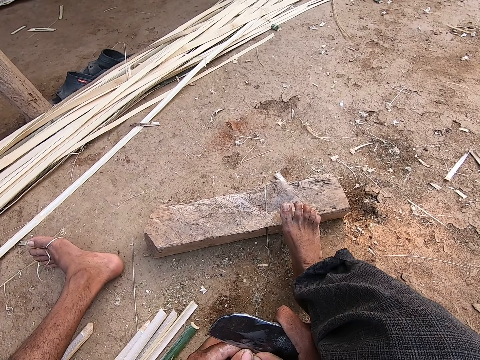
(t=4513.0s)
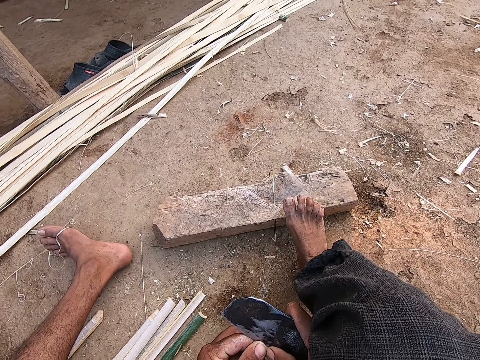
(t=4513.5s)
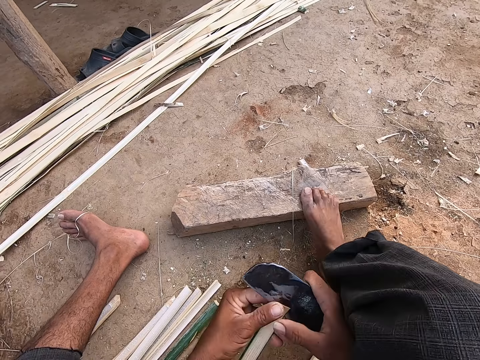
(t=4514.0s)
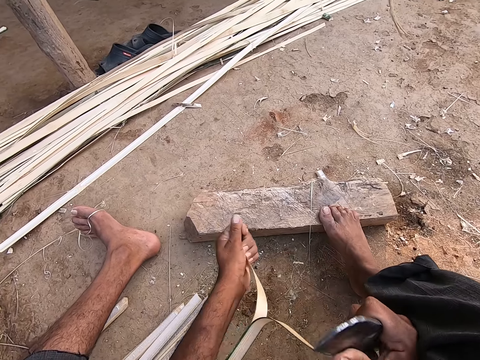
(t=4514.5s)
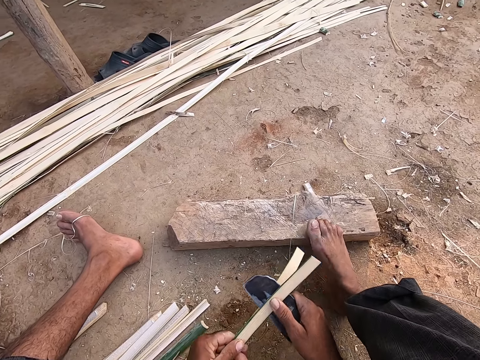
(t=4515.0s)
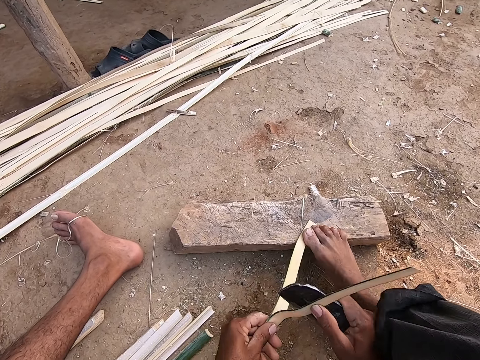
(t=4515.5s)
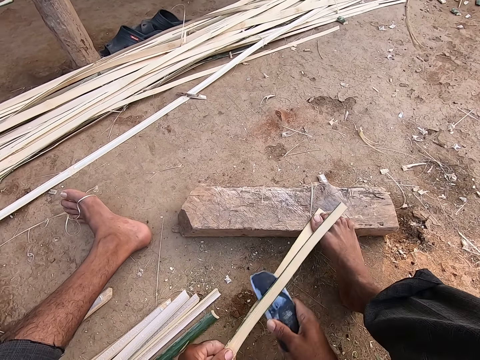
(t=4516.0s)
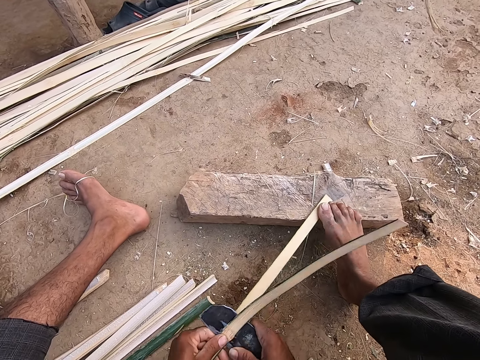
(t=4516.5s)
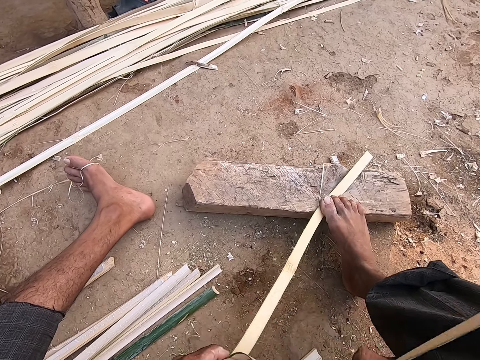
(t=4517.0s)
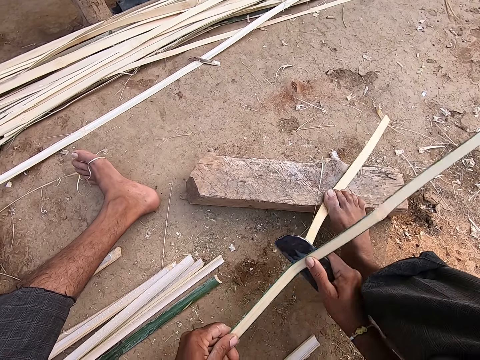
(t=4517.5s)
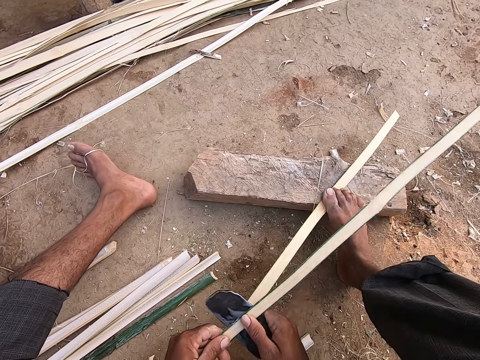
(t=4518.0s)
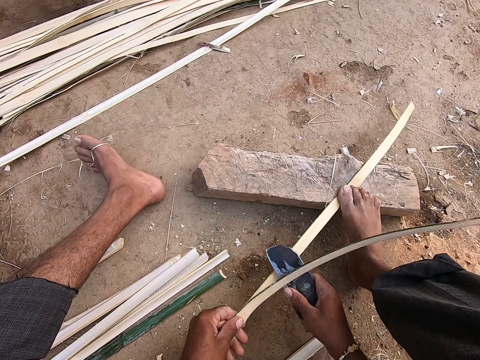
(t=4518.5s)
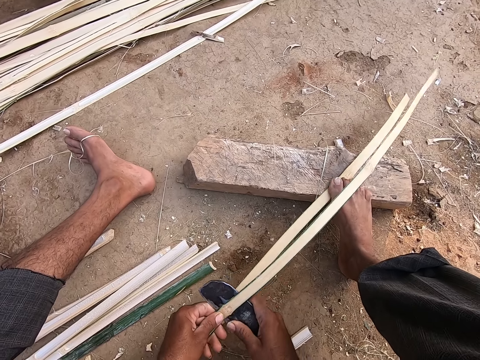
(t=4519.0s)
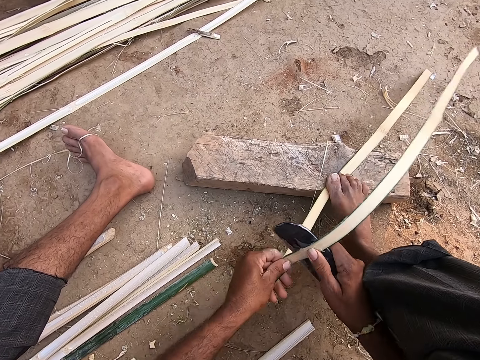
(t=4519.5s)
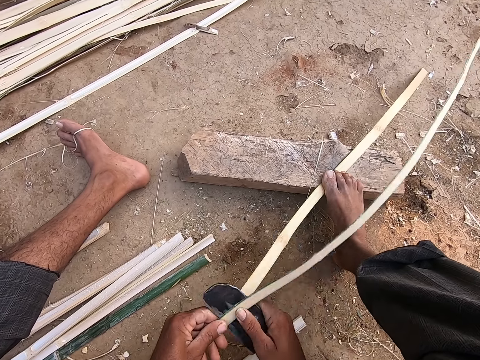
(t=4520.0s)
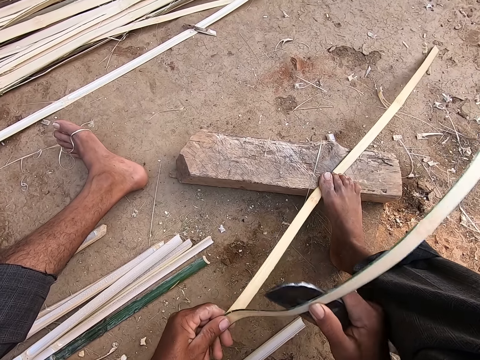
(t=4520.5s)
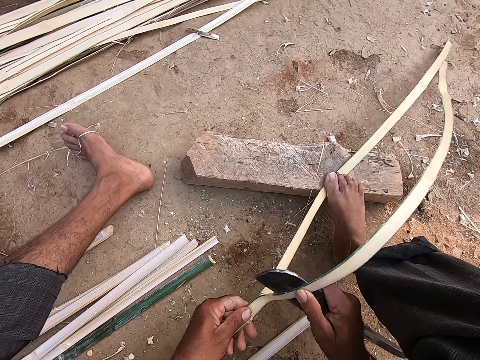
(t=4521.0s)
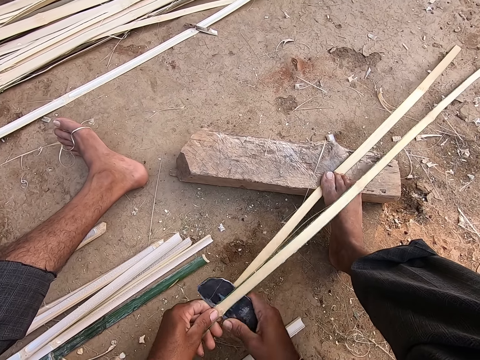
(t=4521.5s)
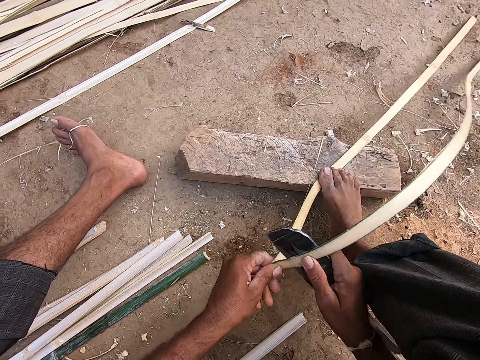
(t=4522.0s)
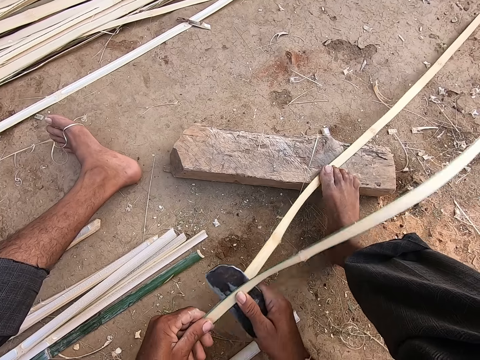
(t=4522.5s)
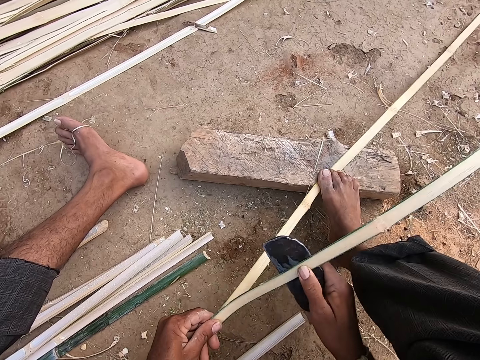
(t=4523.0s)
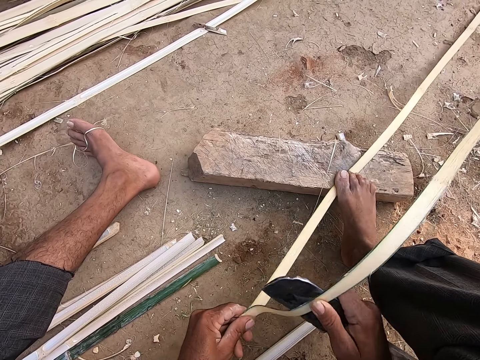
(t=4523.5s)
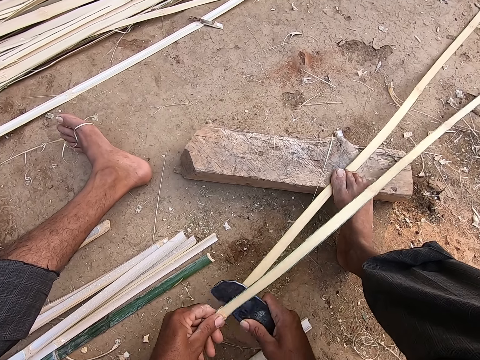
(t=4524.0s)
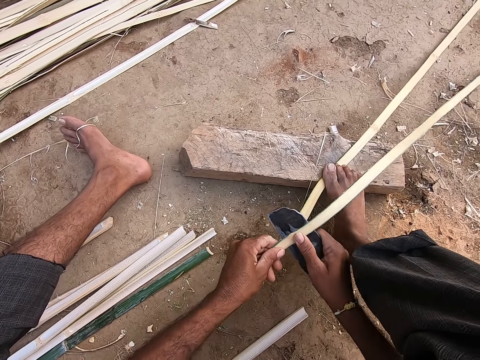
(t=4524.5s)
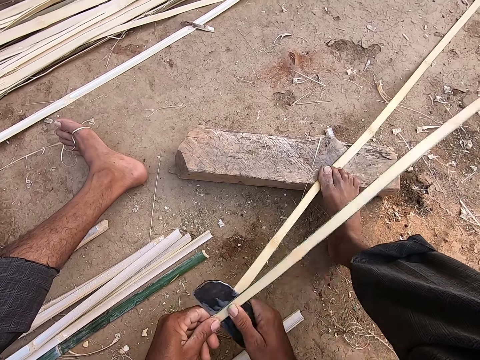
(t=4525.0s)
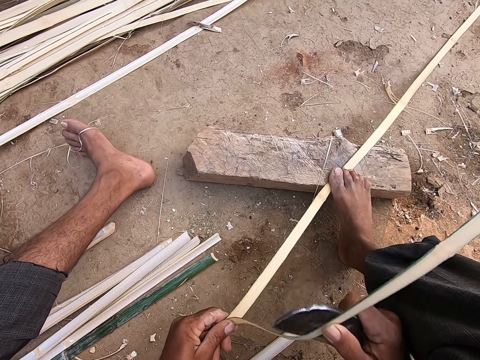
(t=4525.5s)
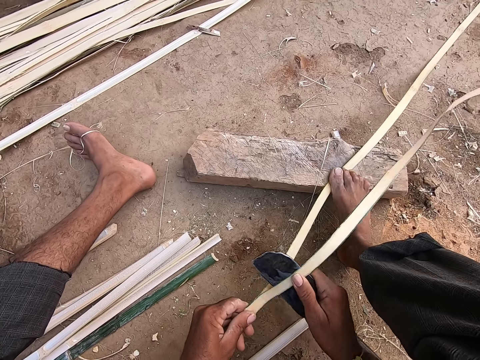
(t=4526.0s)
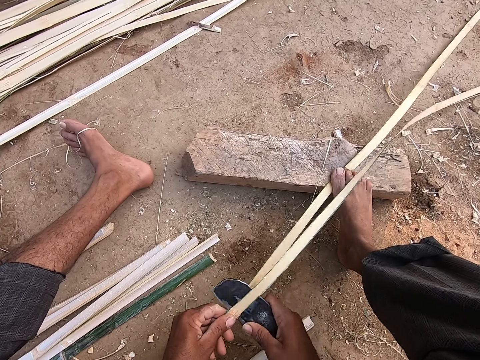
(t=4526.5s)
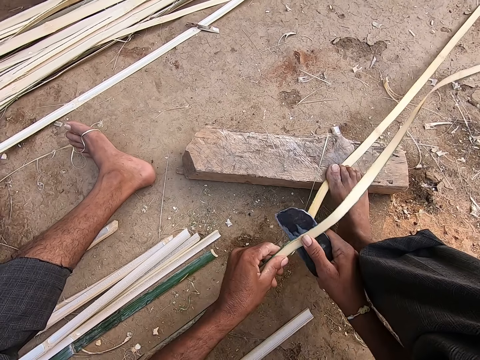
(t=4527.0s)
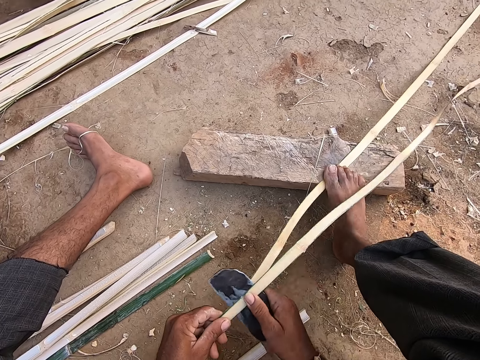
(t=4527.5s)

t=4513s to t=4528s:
The camera wearer holds the bamboo strip with his right leg.

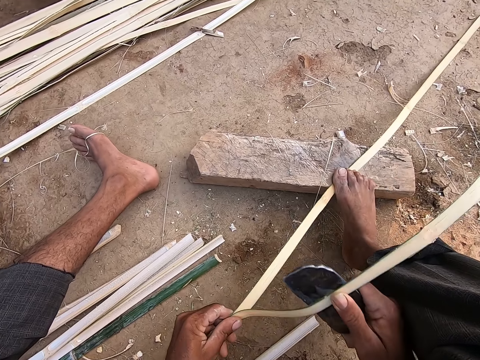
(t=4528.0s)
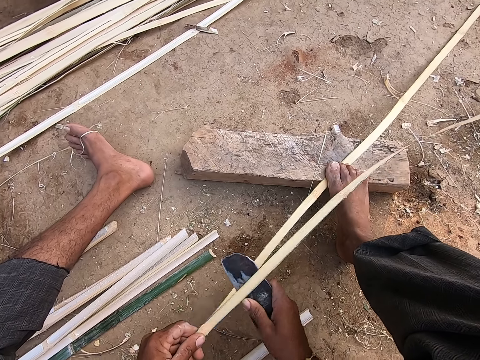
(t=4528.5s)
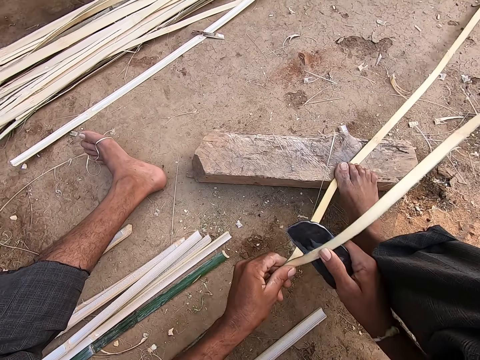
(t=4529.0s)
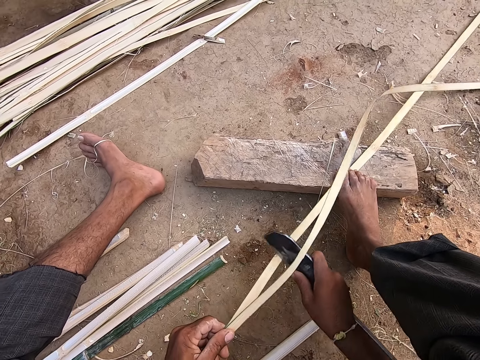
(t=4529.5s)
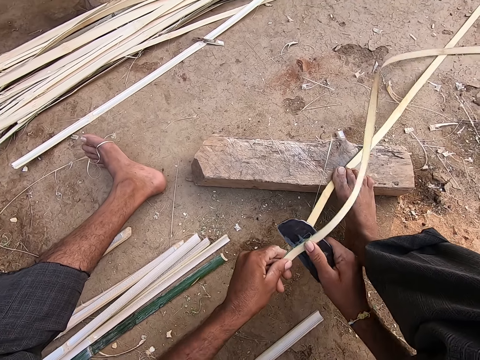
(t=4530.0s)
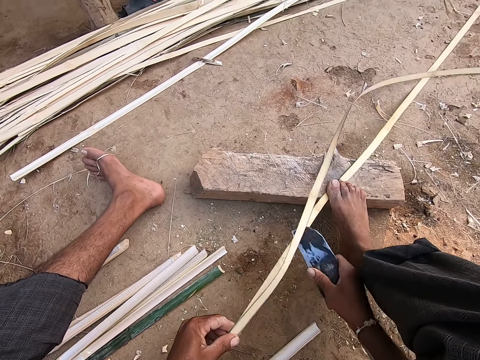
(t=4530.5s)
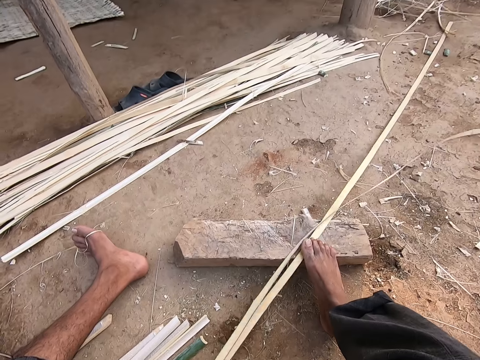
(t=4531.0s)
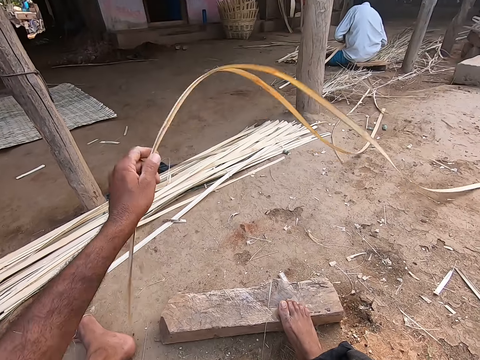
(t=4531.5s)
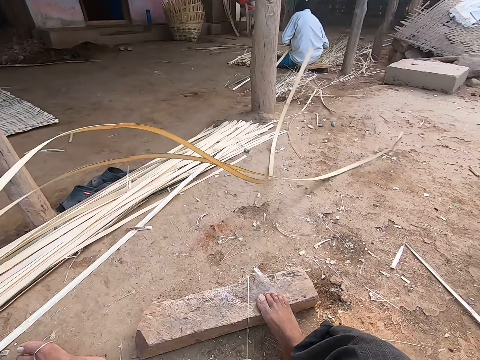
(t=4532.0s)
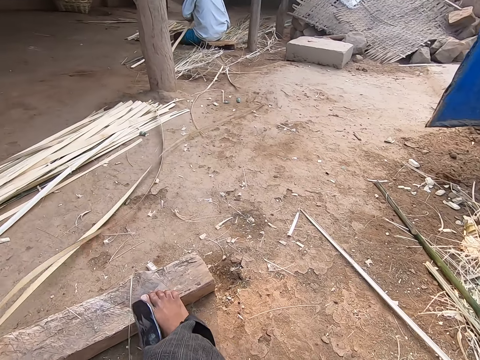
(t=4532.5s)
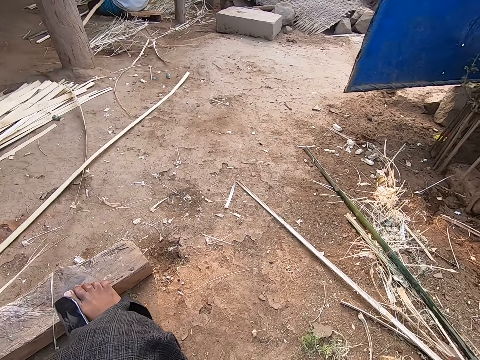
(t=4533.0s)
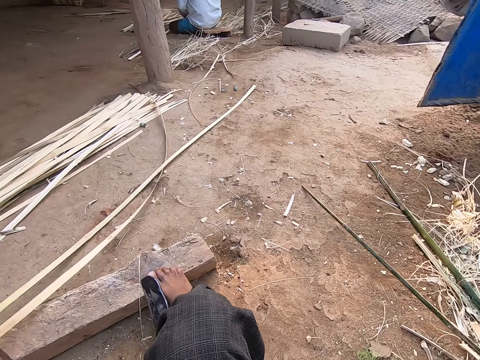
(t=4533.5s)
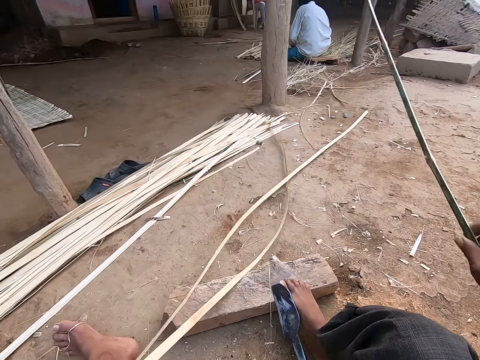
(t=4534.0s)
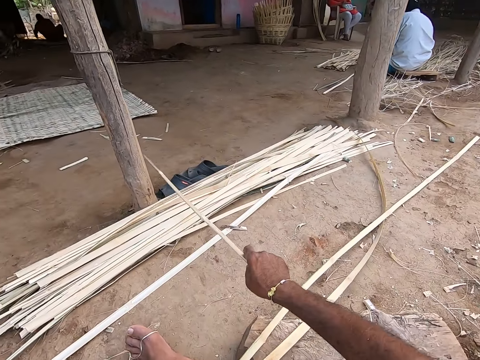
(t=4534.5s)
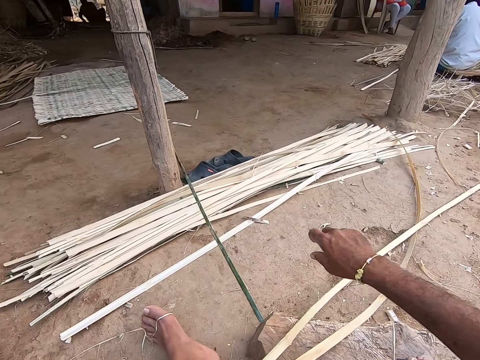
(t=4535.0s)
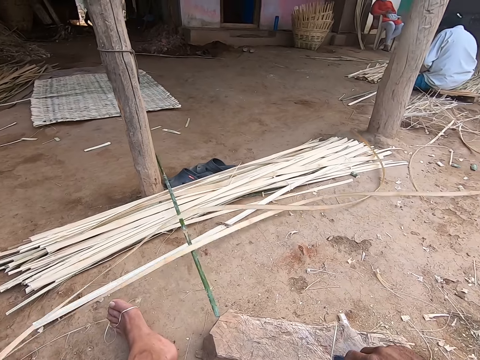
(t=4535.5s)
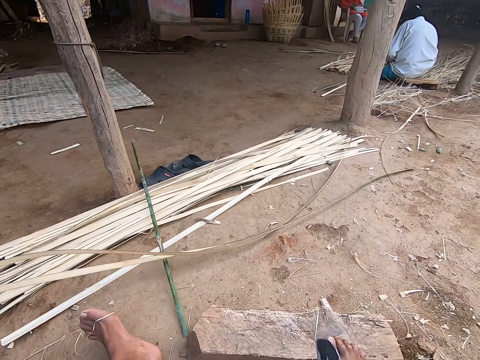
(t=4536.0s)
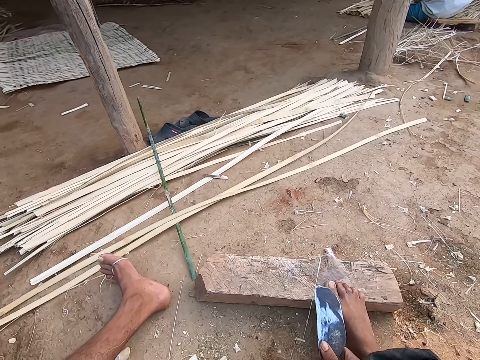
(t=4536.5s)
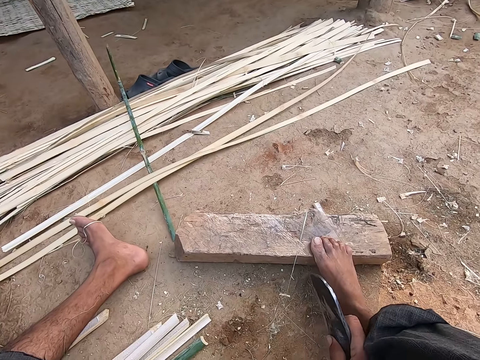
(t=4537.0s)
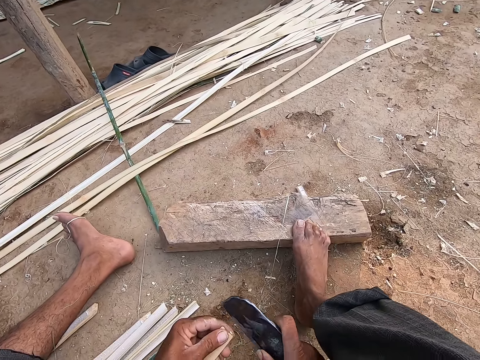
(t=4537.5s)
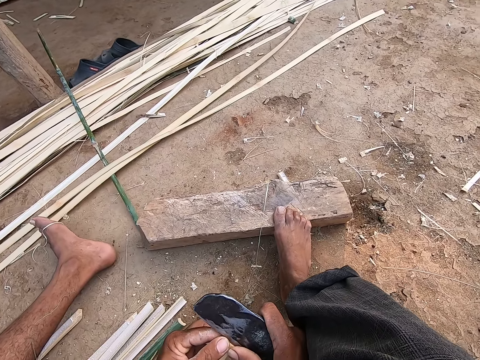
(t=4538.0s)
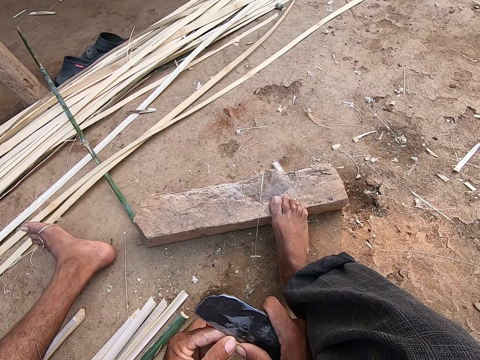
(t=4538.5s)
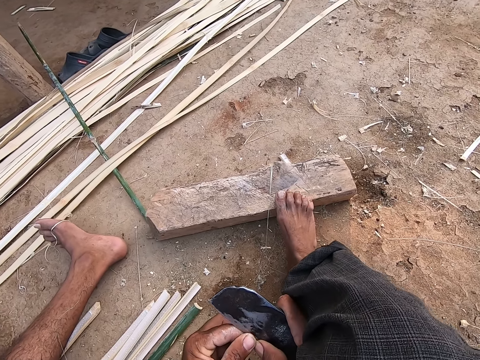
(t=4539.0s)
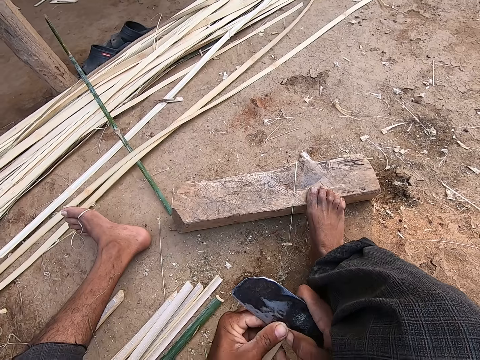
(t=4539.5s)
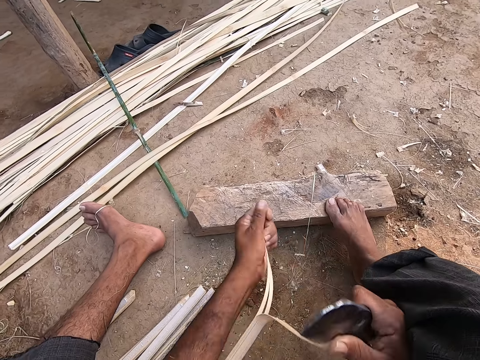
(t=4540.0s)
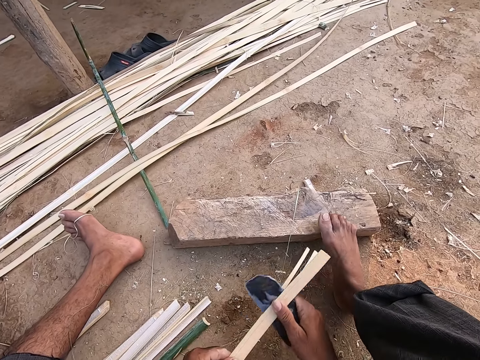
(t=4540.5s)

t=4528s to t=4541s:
The camera wearer shakes the bamboo strip with his left hand. He picks a bamboo strip from the ground with his right hand. He drops the bamboo strip on some bamboo strips with his right hand. He drops the bamboo strip on the ground with his left hand. He picks the picking knife from the wood with his right hand. He divides a bamboo strip in his left hand with the picking knife in his right hand.
